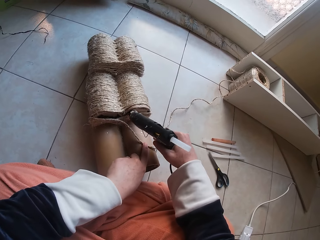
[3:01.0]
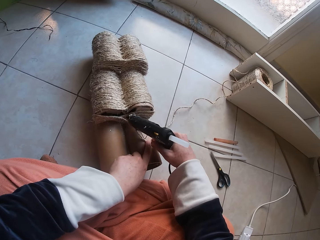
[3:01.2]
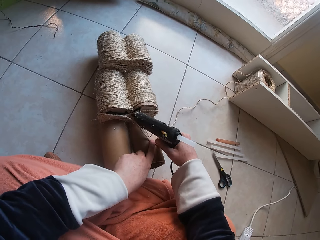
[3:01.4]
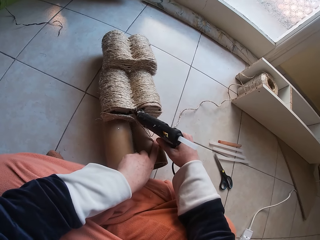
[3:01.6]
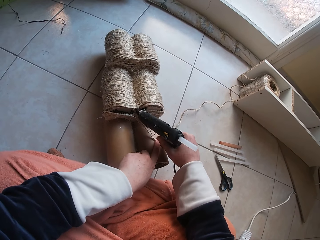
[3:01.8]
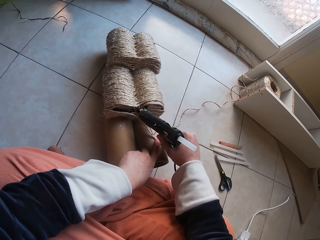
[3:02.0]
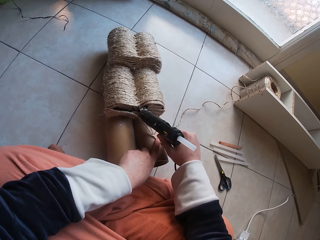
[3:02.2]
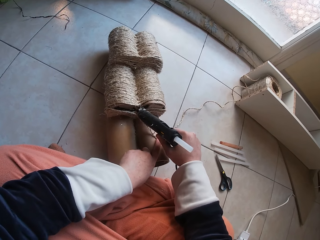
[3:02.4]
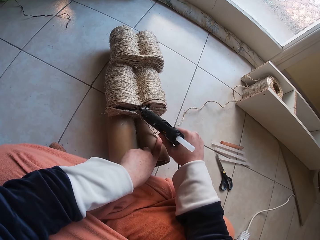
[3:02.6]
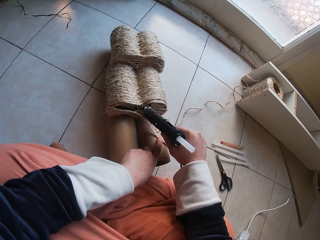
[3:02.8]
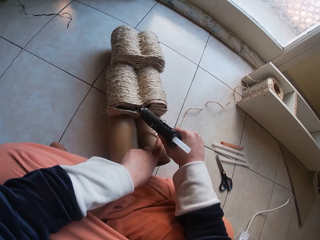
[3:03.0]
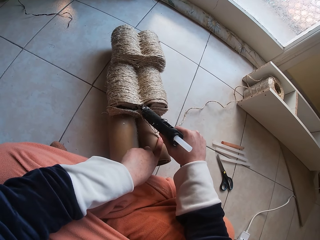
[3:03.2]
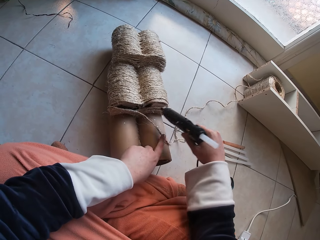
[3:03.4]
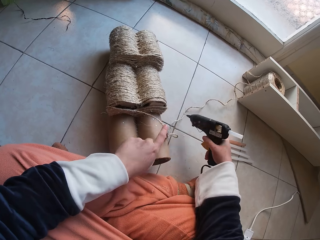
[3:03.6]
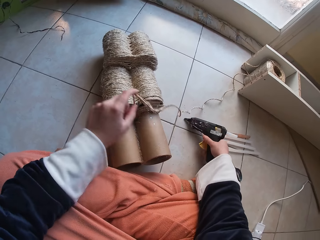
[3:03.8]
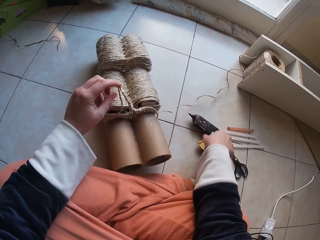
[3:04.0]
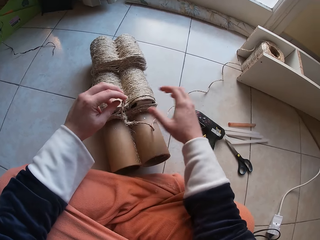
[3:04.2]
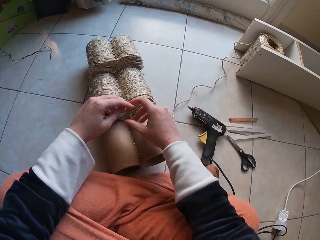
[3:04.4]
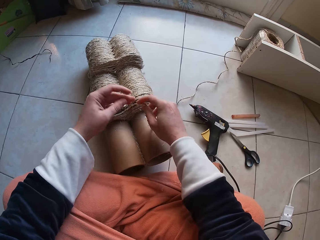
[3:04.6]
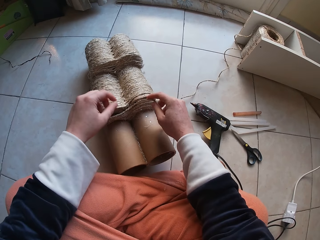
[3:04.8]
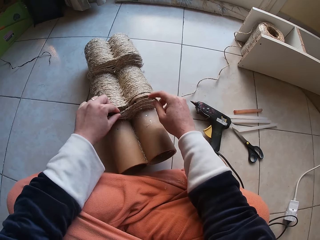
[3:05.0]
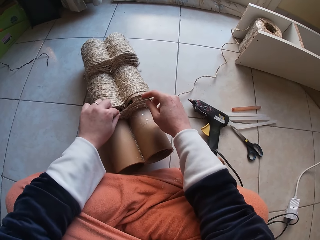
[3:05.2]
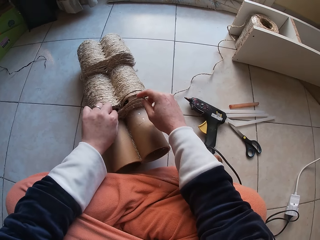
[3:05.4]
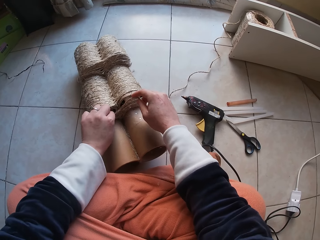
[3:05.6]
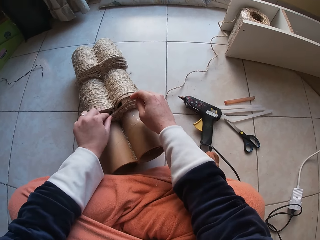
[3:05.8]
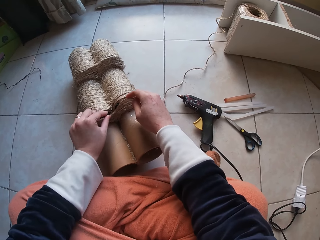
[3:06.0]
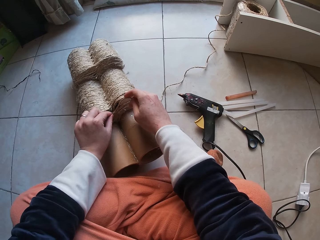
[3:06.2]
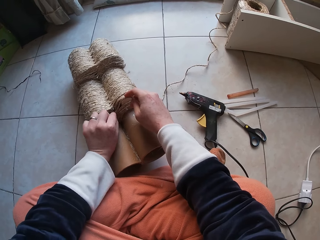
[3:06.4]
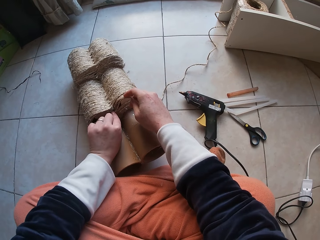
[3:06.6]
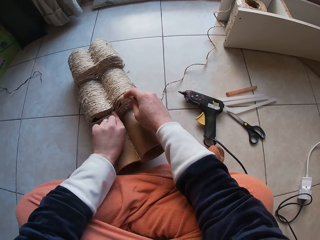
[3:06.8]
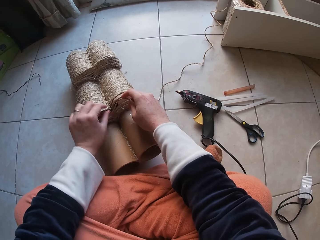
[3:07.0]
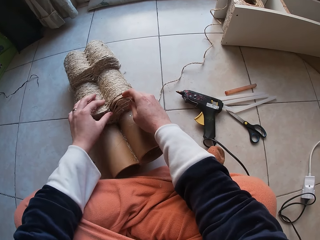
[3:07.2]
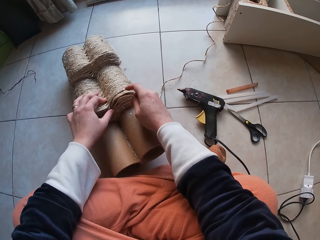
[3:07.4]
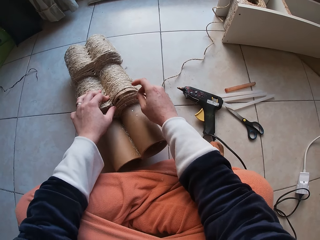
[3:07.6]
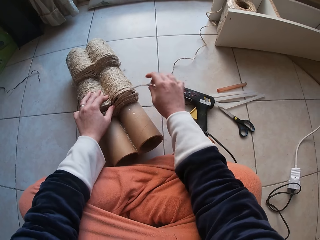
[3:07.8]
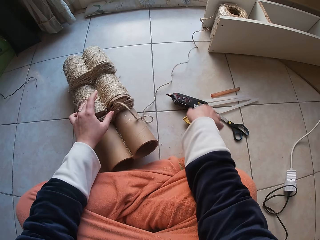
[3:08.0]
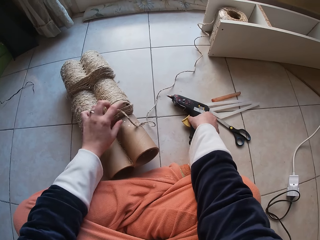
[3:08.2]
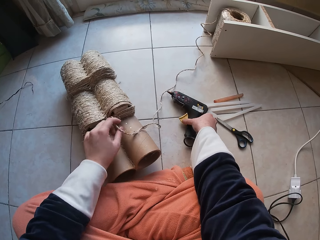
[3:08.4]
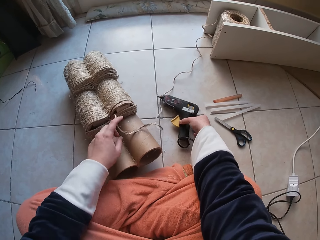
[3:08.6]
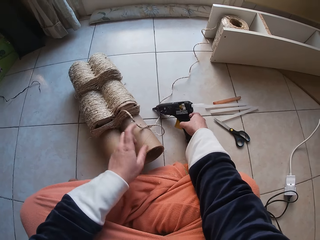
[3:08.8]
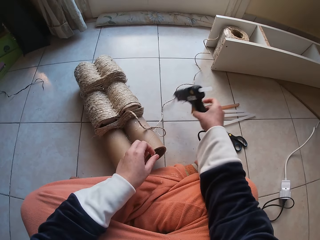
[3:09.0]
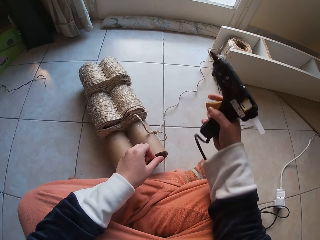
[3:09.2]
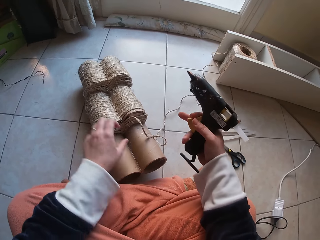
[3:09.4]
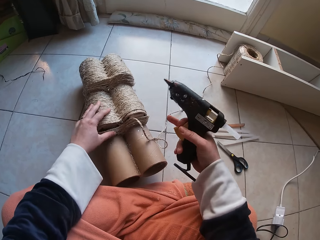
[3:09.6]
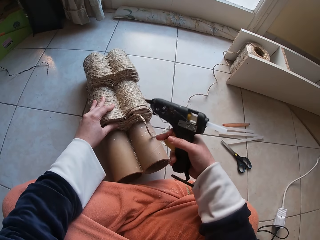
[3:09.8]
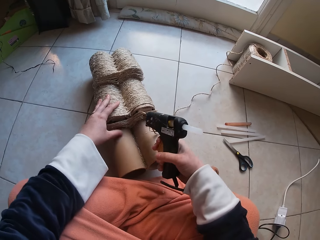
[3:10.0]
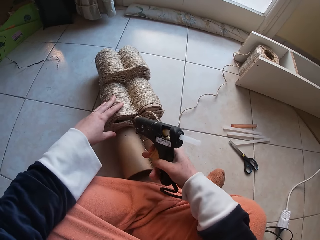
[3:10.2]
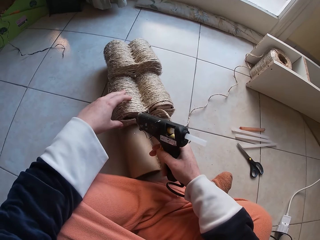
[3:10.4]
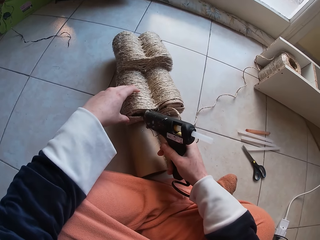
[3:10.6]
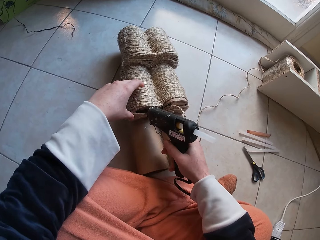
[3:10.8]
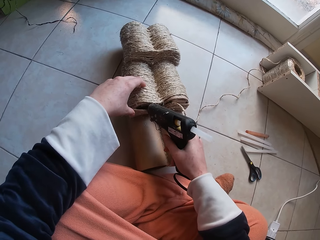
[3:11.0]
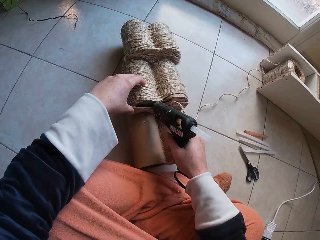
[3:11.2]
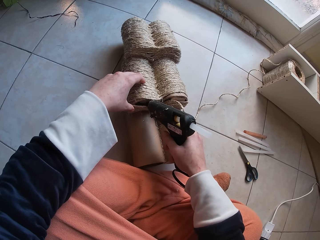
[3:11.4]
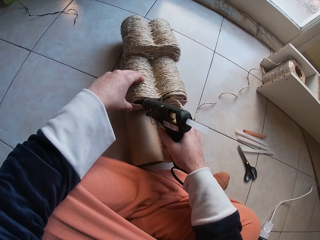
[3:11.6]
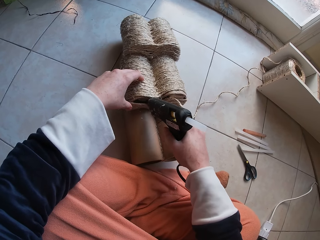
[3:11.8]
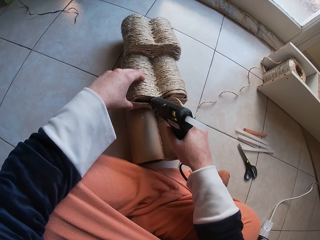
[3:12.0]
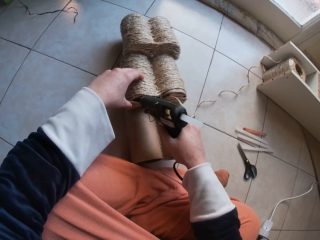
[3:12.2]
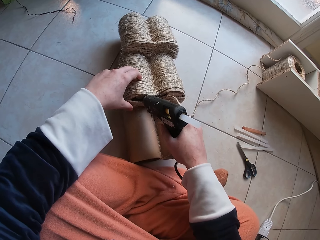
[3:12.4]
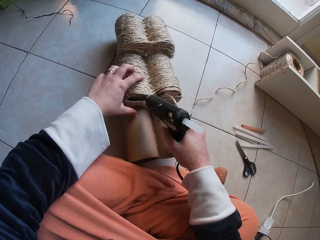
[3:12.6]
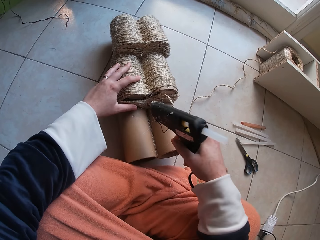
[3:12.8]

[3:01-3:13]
The camera wearer applies glue on the cardboard tube on the floor with the glue gun in her right hand. She drops the glue gun in her right hand on the floor. She holds the thread. She attaches the thread in her left hand on the cardboard tube on the floor with her right hand. She picks up the glue gun on the floor with her right hand. She holds the glue gun. She applies glue on the cardboard tube on the floor with the glue gun in her right hand.

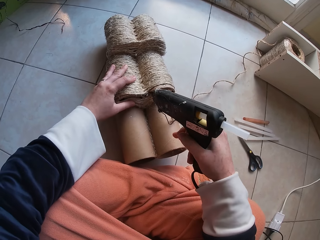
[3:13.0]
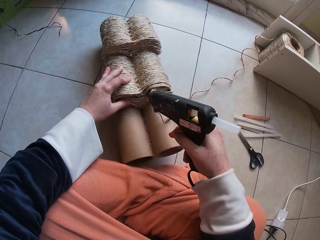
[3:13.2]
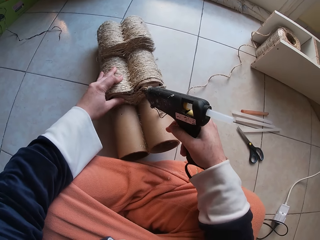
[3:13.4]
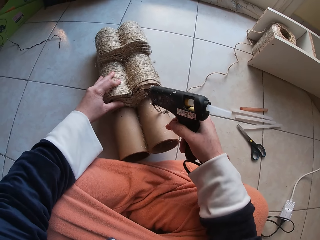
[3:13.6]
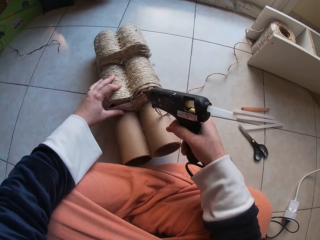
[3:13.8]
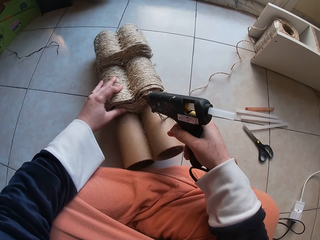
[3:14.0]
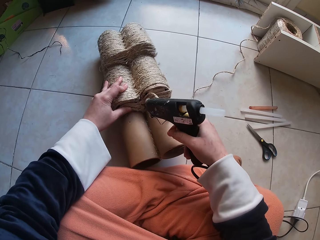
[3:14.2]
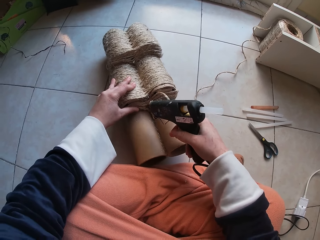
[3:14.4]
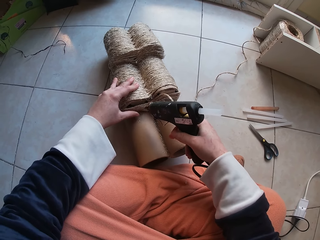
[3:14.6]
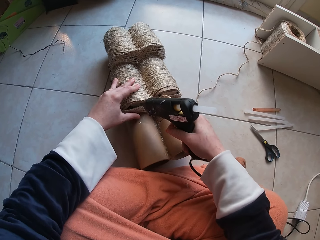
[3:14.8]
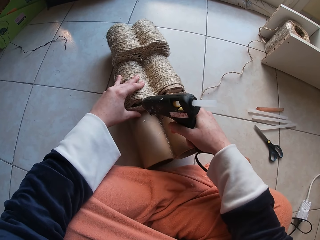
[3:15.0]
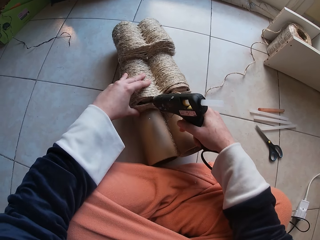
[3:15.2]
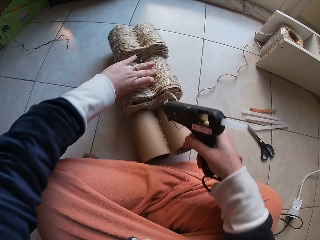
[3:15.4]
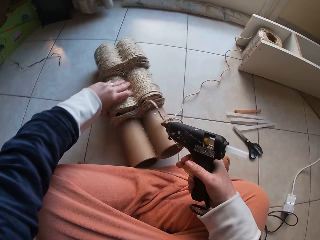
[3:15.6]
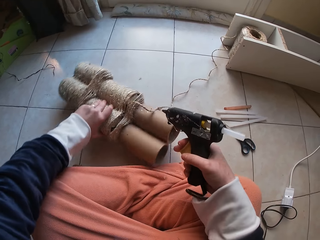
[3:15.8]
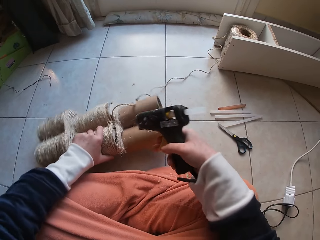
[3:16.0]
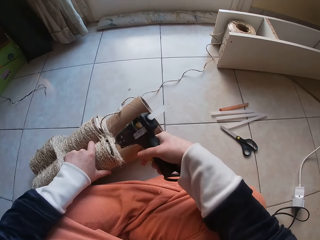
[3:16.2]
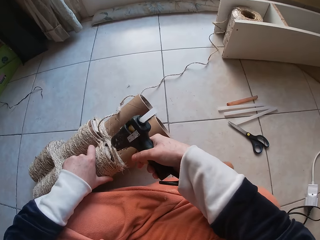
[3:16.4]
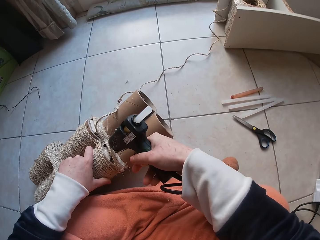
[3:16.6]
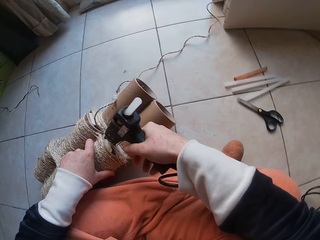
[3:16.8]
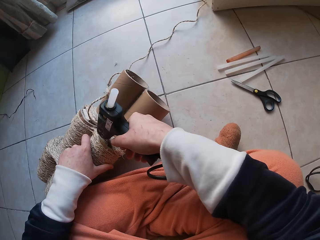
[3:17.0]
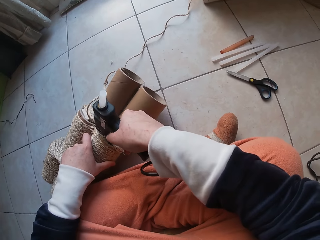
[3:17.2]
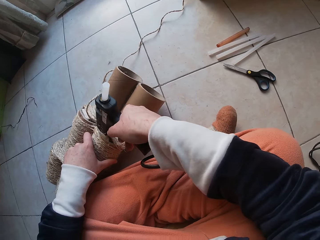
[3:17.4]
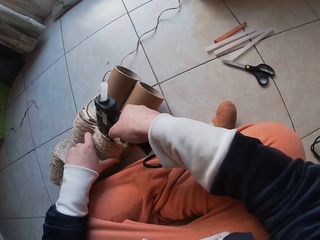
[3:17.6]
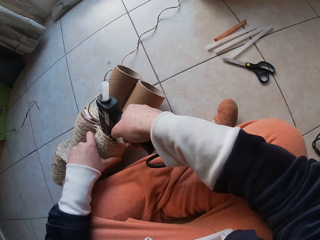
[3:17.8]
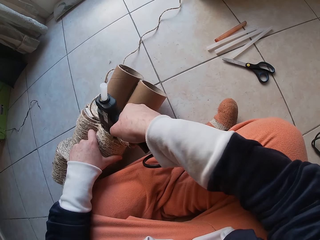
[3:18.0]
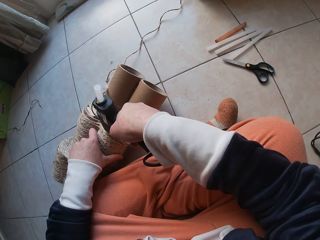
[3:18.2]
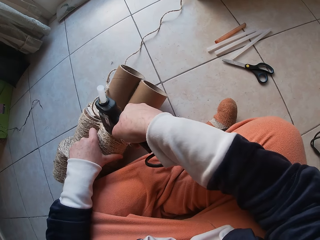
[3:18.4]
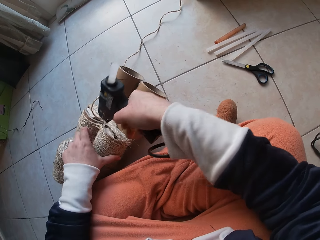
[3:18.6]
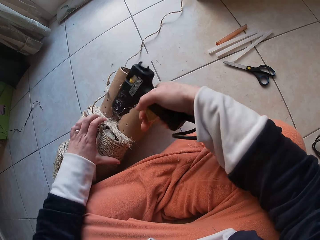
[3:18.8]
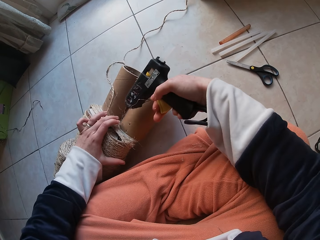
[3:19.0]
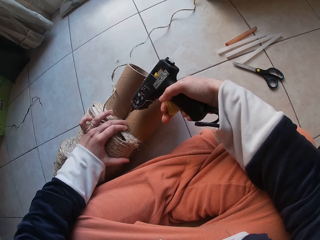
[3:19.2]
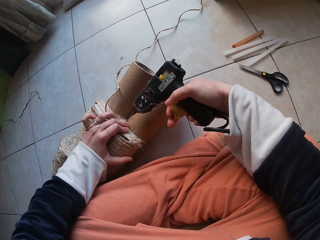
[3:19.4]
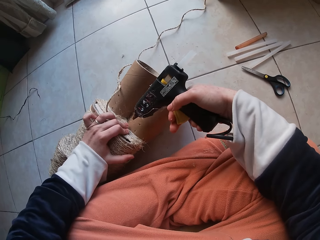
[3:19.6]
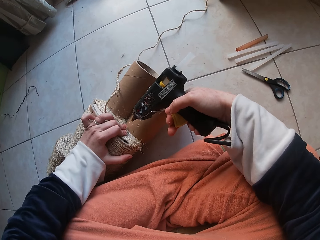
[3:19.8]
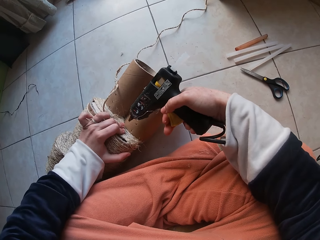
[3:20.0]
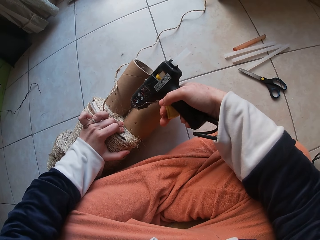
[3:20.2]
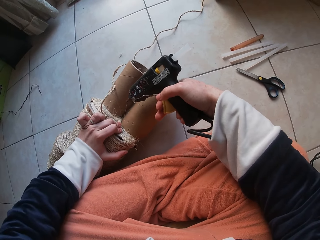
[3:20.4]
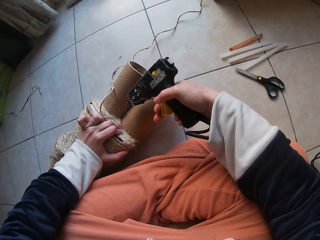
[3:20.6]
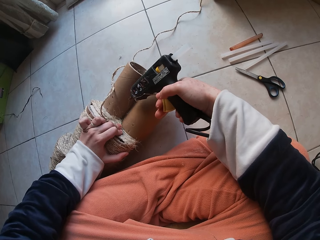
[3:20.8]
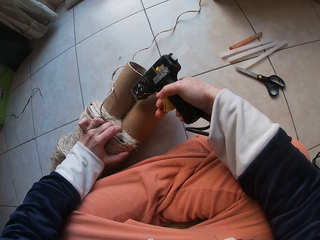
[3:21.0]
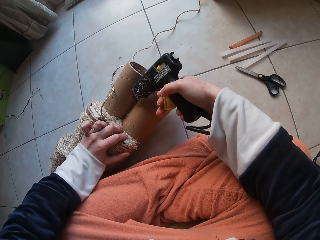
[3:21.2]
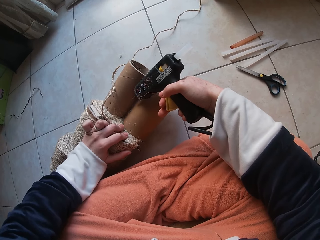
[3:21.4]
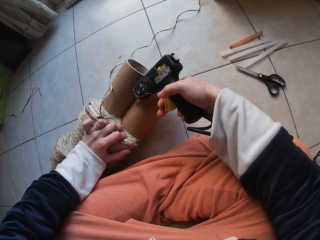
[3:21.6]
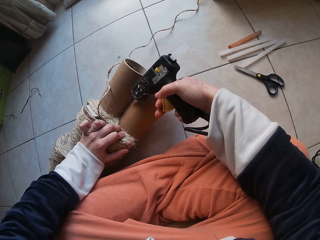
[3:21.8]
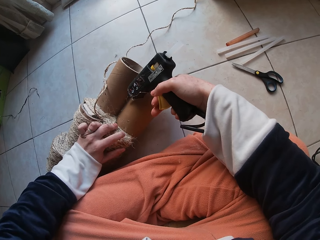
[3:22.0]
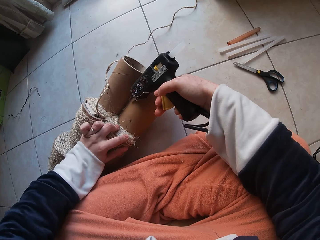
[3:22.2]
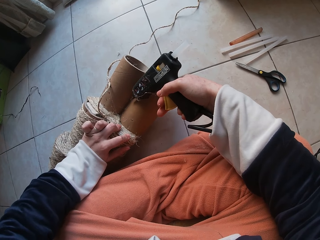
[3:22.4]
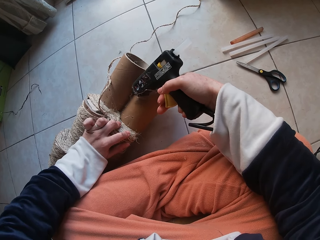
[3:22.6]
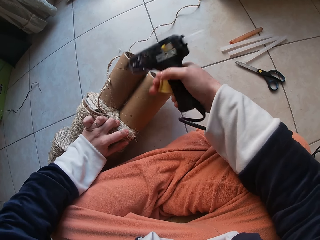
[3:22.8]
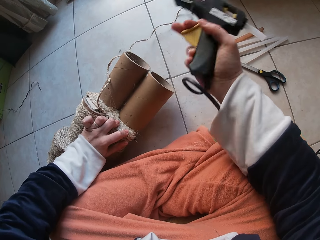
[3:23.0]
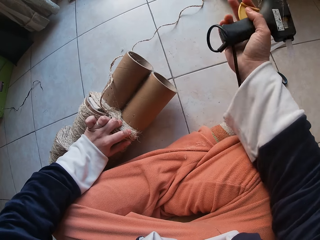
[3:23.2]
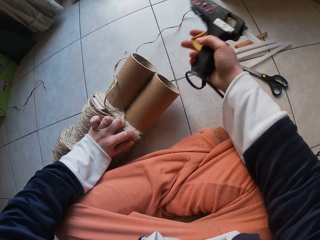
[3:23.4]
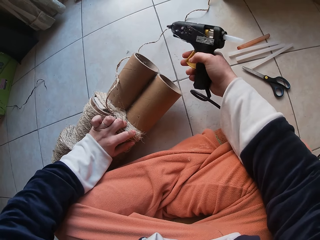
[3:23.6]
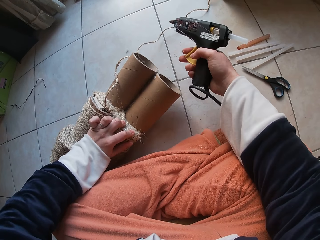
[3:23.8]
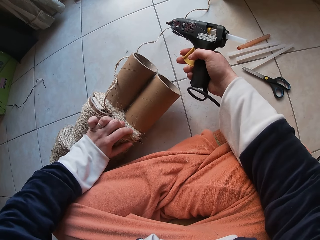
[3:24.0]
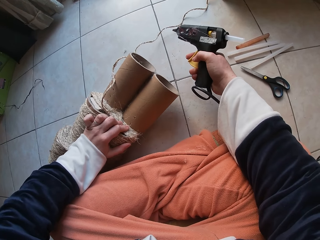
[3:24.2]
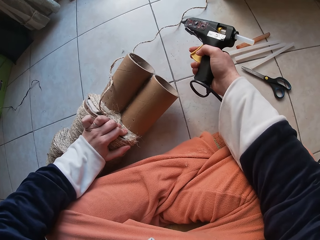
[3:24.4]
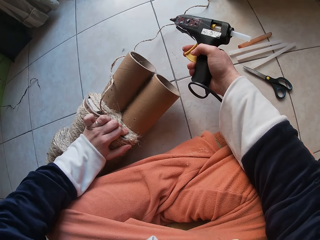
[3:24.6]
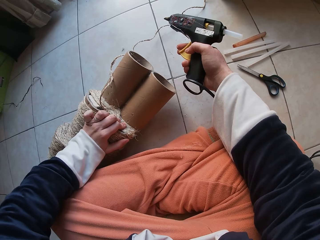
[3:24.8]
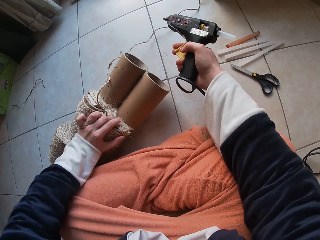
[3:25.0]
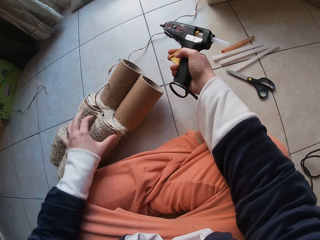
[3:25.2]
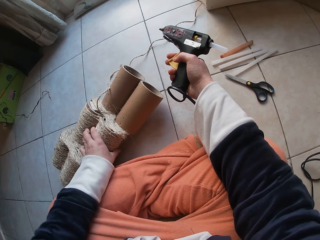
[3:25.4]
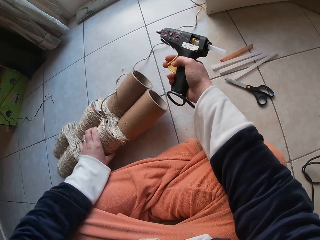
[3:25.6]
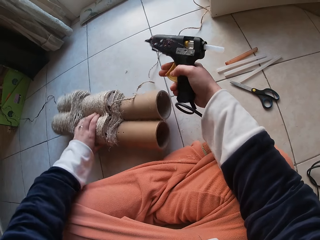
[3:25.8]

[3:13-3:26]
The camera wearer presses the thread on the cardboard tube on the floor with her left hand. She applies the glue on the thread. She turns the cardboard tube on the floor with her left hand. She applies glue on the cardboard tube on the floor with the glue gun in her right hand. She presses the thread on the cardboard tube on the floor with her left hand. She holds the glue gun.
